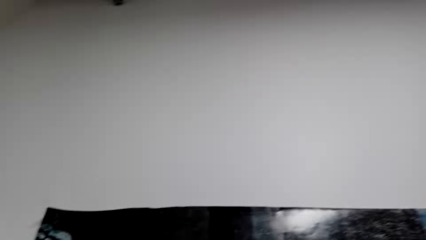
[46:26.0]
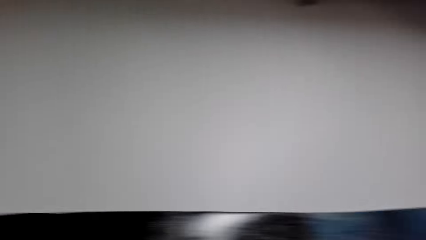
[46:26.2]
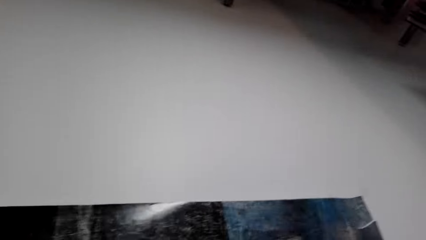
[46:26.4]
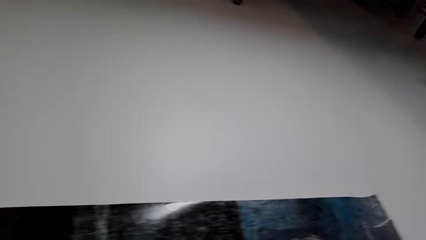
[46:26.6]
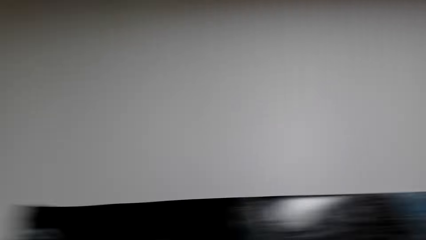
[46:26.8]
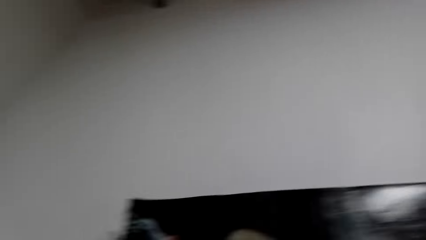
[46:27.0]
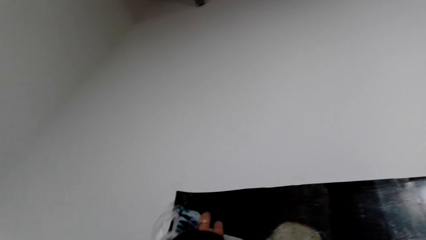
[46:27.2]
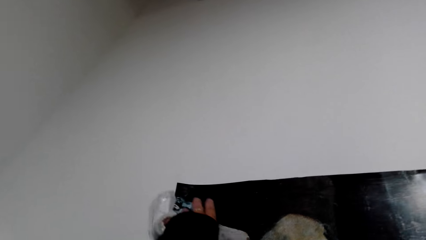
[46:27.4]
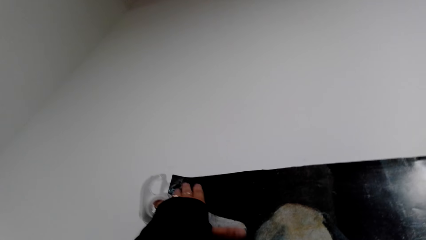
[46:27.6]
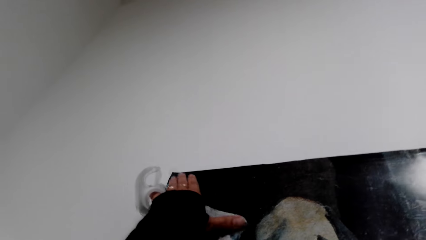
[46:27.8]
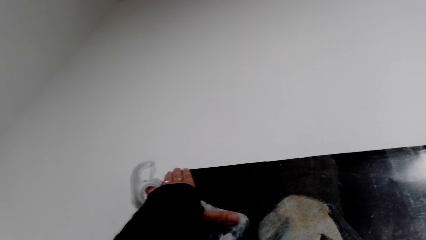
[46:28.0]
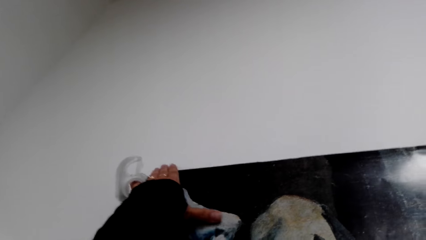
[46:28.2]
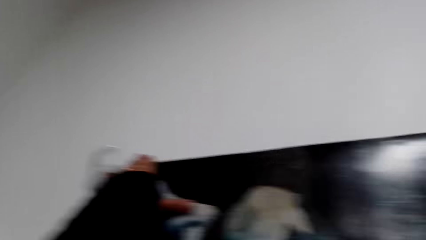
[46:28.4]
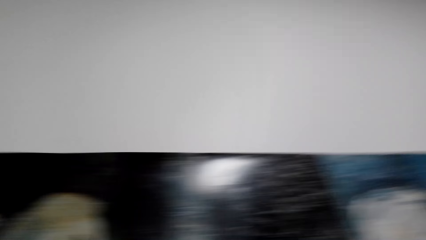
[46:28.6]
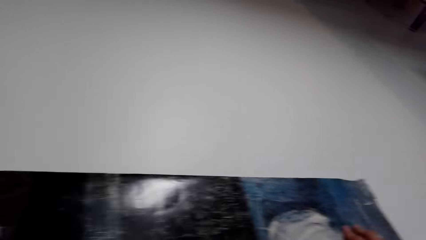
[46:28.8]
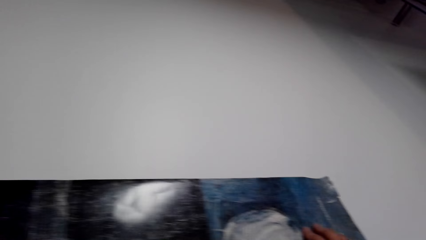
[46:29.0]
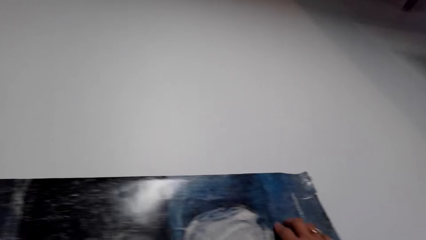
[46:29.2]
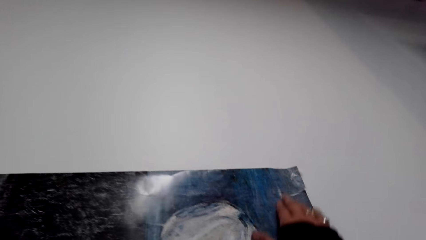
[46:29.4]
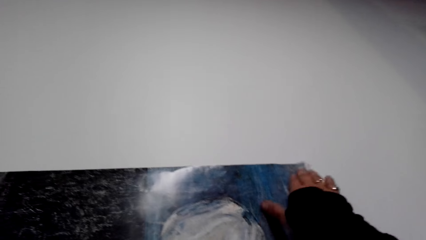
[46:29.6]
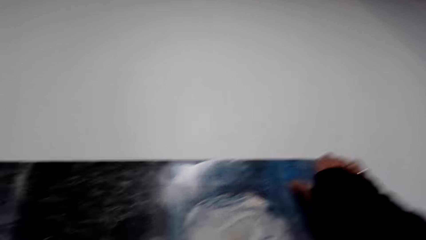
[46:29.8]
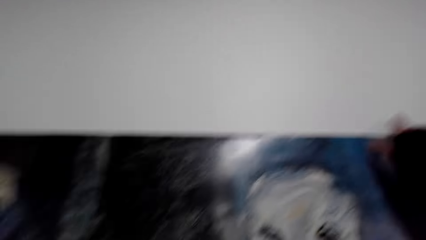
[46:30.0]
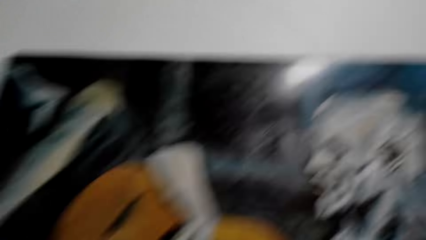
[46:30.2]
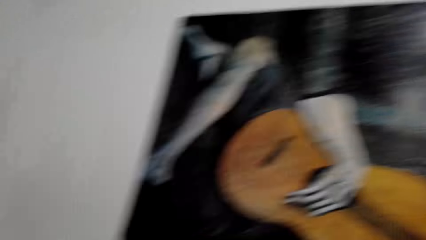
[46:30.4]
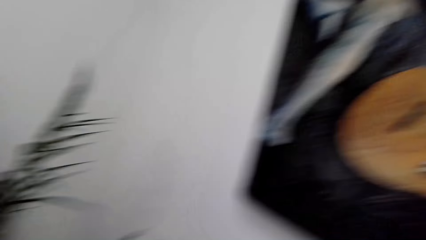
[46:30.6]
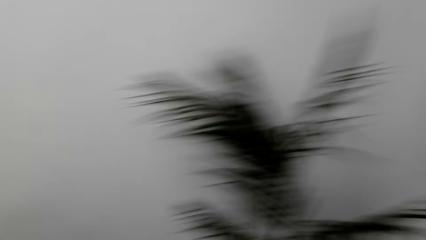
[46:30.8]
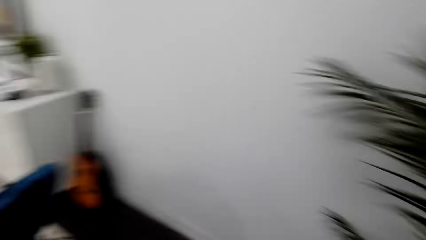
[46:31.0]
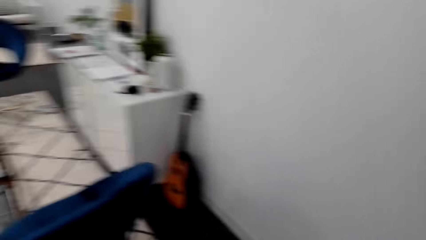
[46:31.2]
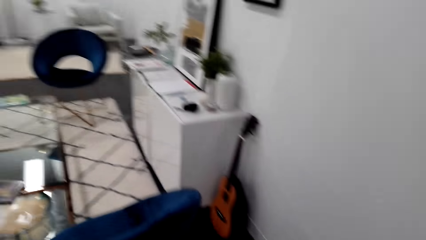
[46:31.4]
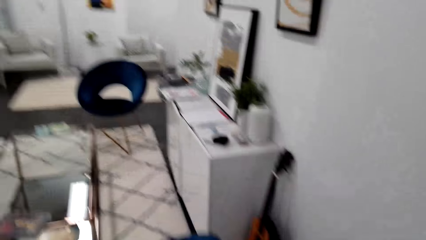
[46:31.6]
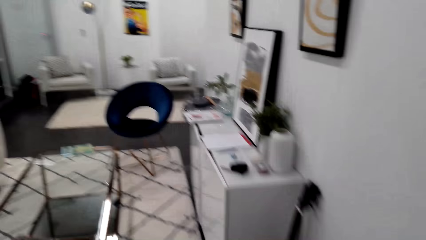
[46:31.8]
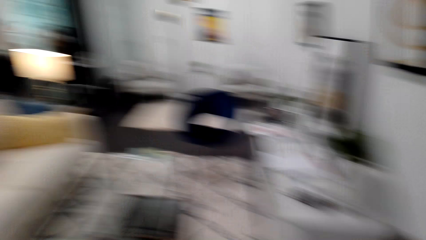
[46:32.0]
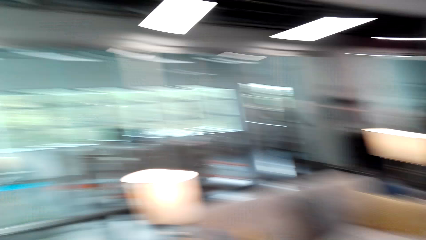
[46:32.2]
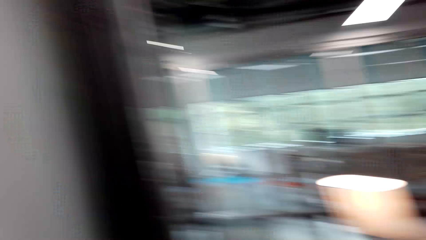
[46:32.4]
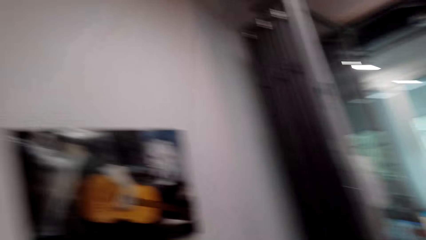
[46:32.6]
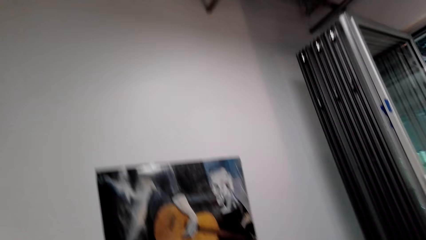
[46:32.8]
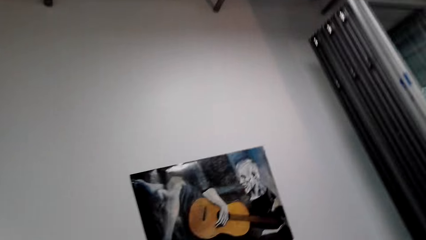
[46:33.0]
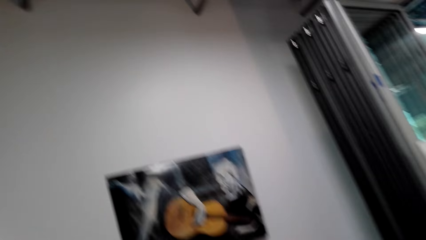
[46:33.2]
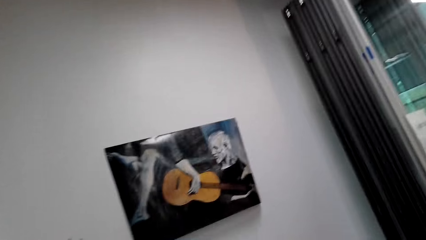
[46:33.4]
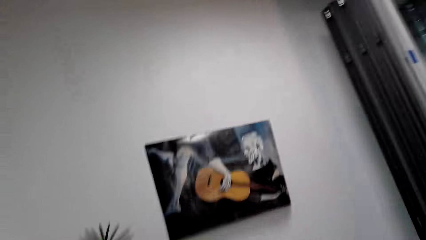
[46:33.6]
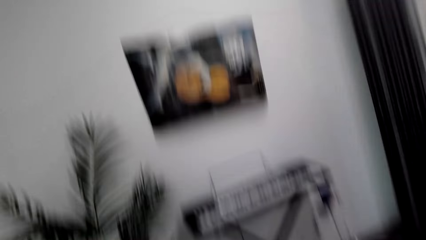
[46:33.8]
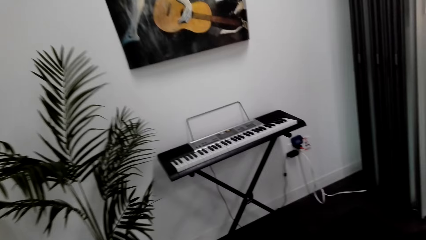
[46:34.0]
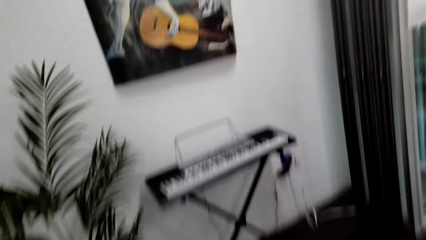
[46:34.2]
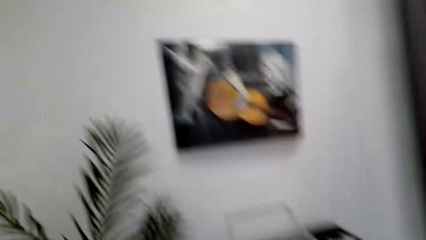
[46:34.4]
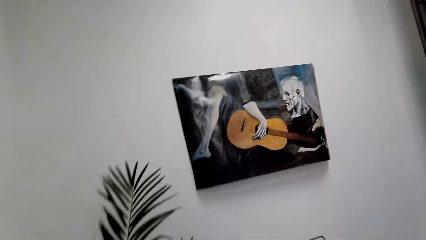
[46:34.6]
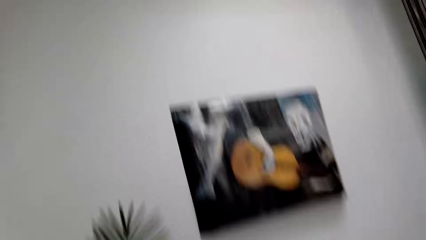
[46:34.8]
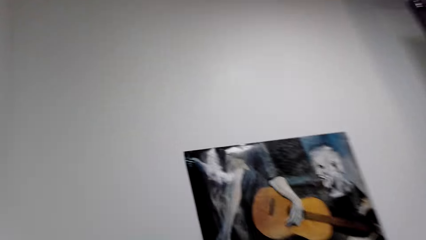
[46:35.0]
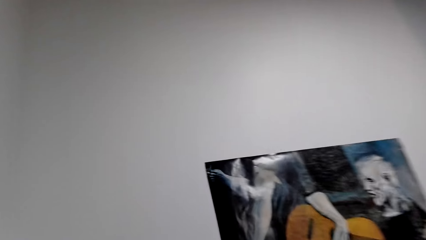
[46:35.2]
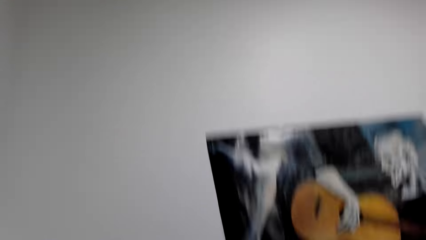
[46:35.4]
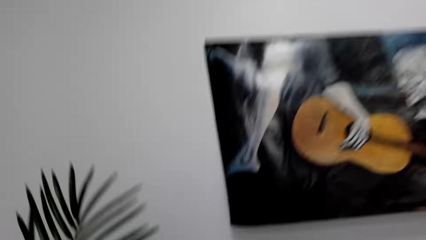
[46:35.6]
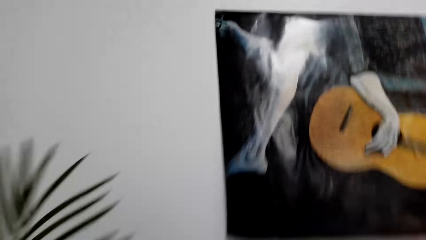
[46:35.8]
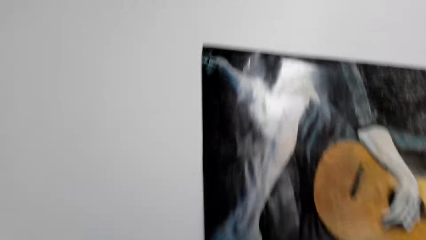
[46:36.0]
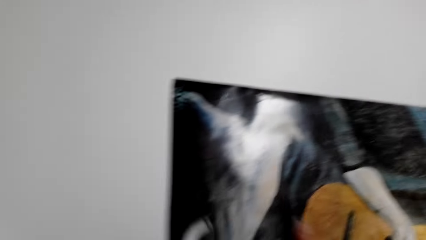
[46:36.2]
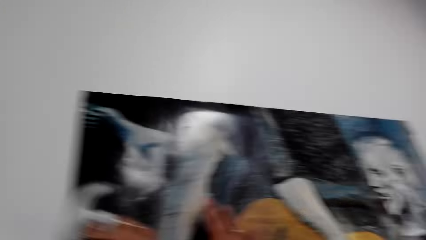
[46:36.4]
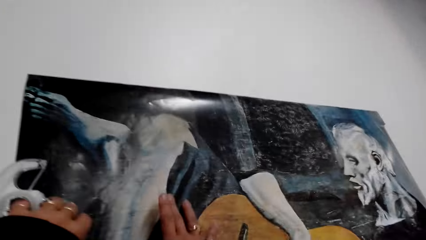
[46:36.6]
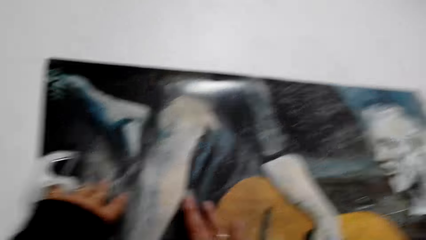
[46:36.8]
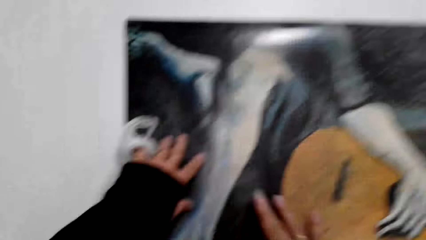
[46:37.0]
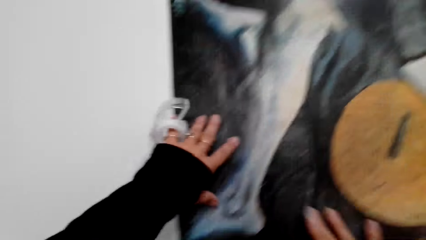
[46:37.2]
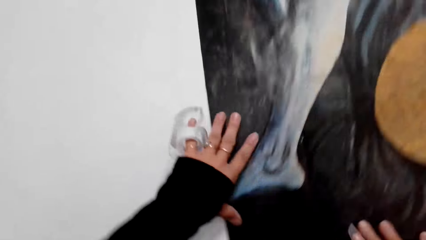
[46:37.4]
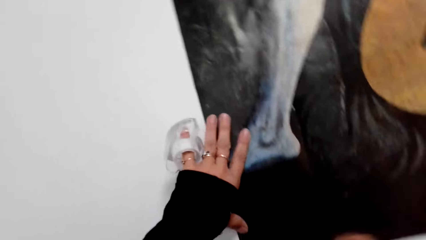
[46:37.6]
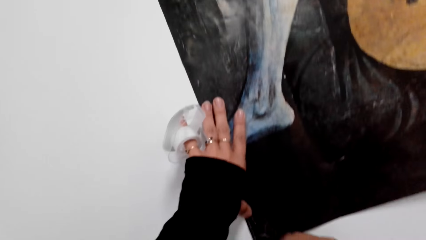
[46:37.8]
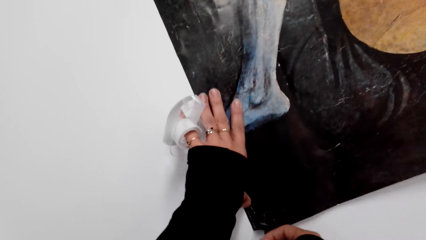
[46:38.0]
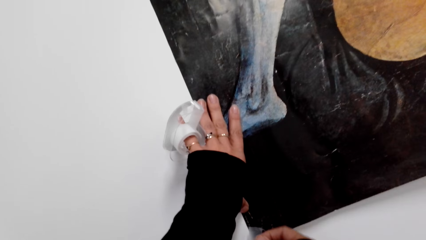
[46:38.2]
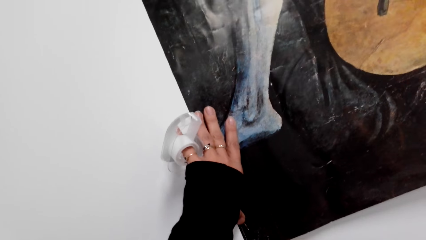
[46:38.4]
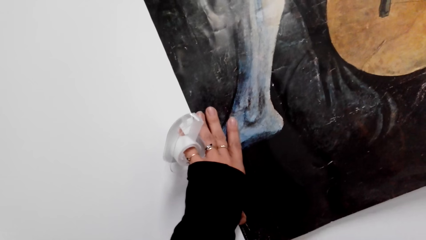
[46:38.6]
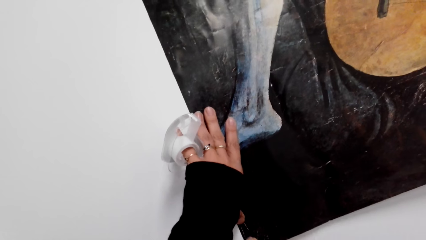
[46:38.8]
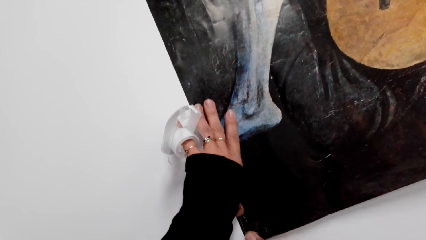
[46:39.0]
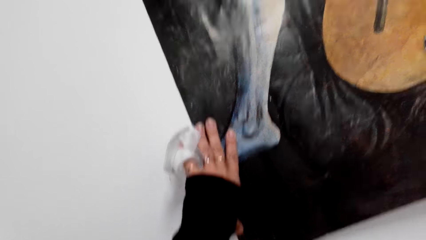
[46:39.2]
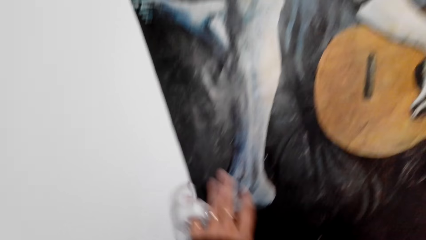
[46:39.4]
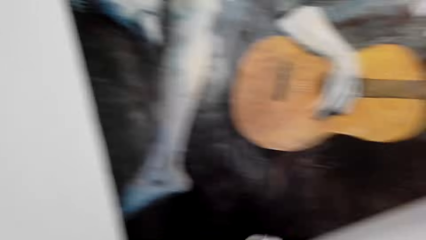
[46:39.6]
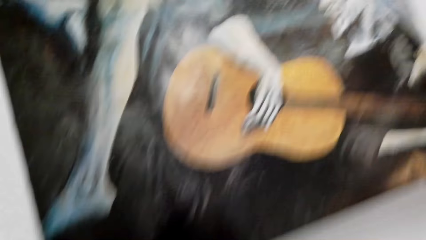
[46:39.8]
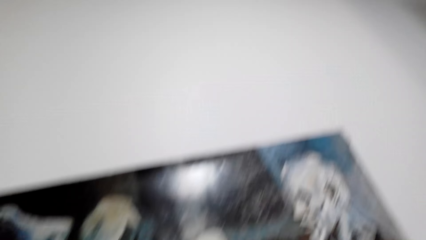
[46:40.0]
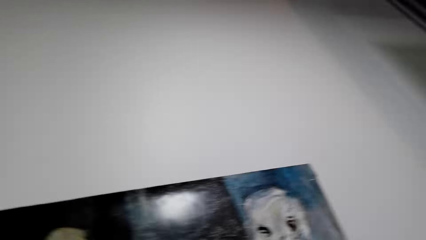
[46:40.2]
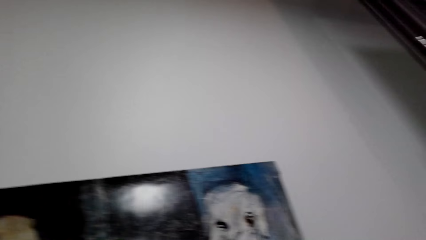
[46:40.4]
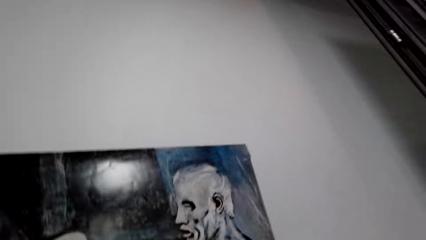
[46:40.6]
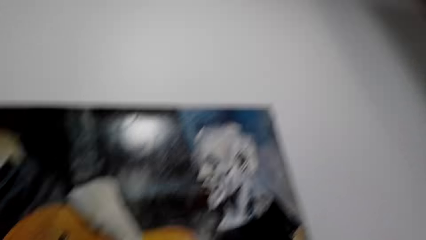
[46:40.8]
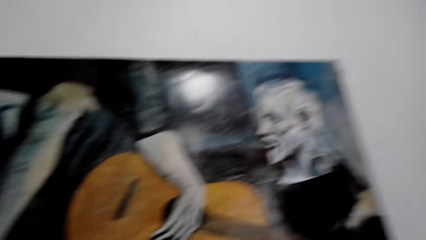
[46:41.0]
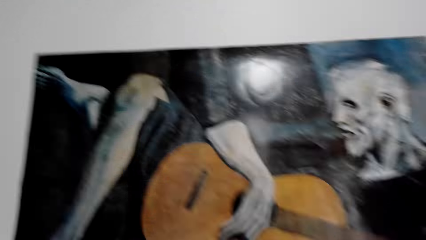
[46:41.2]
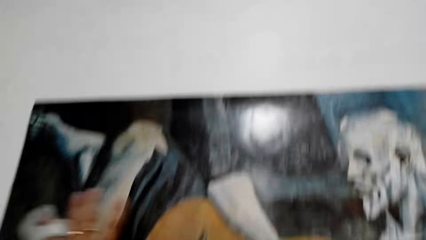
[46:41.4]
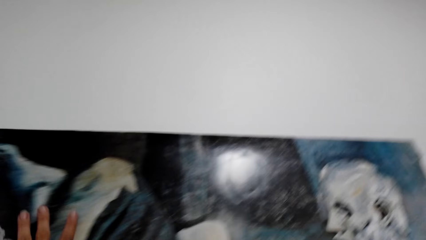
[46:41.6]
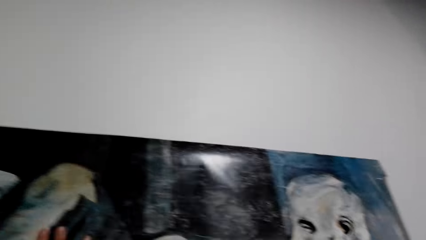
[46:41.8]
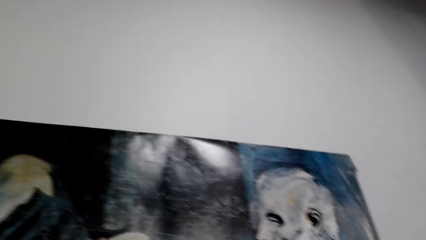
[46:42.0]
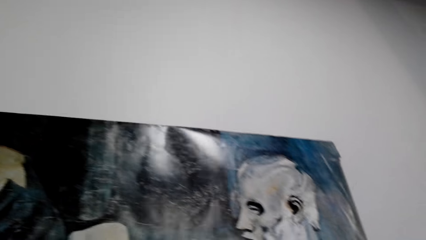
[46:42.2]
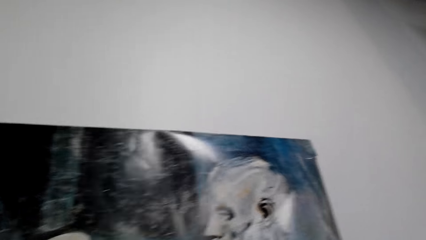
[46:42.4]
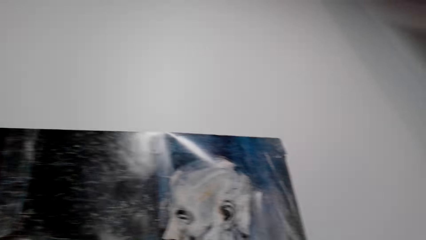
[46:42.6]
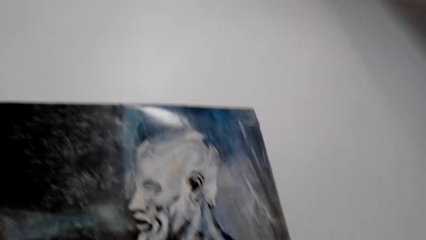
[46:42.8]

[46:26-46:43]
The camera wearer presses masking tape on the wall. They look around the house. They walk around in the house. They move their hand on the wall picture. They attach the poster on the wall with cellotape.
